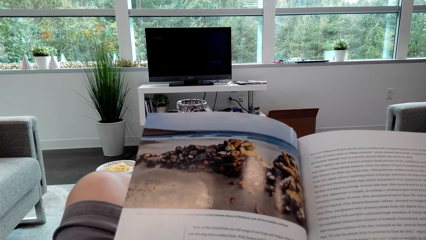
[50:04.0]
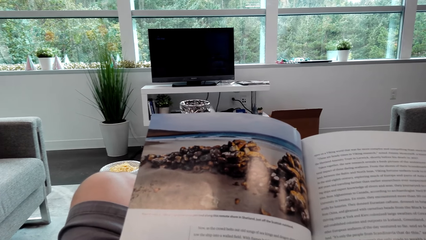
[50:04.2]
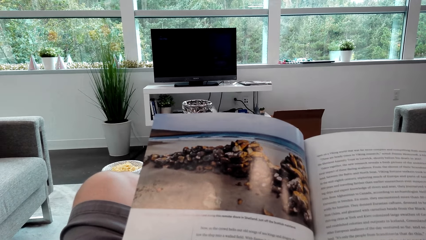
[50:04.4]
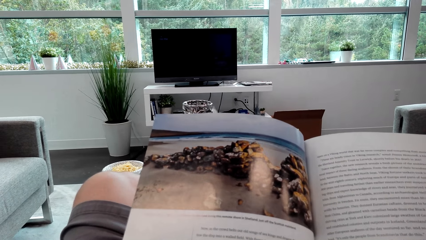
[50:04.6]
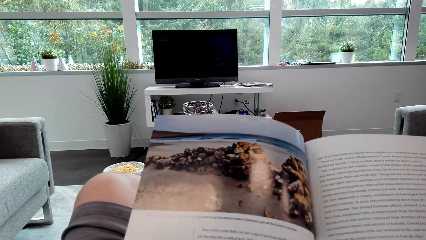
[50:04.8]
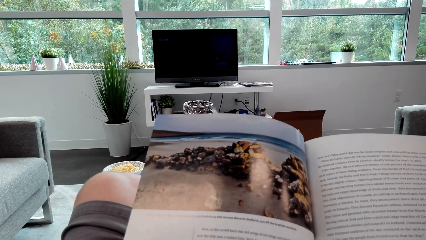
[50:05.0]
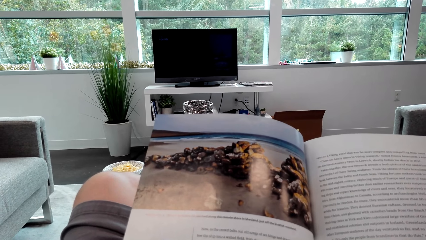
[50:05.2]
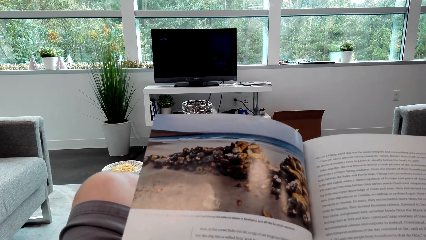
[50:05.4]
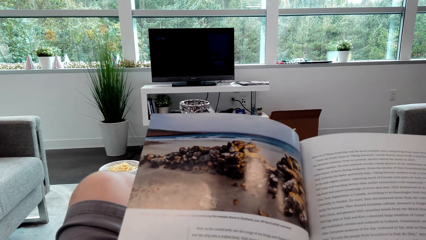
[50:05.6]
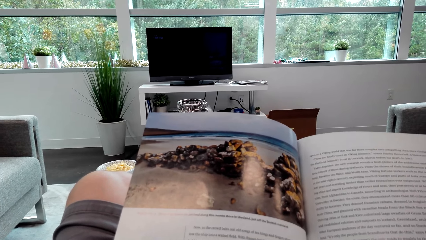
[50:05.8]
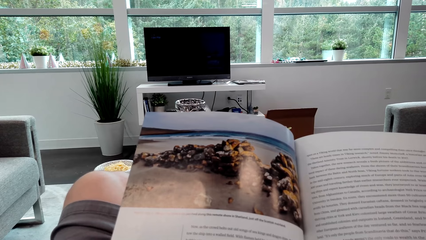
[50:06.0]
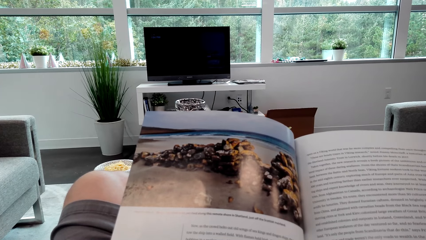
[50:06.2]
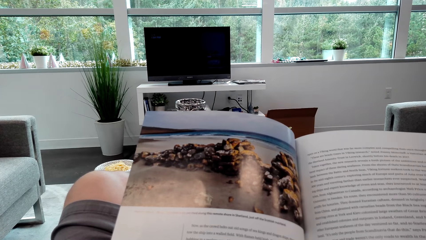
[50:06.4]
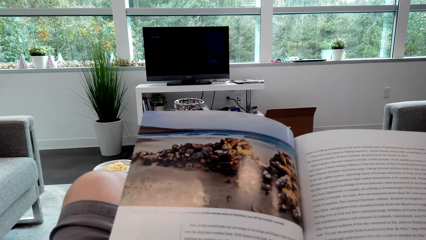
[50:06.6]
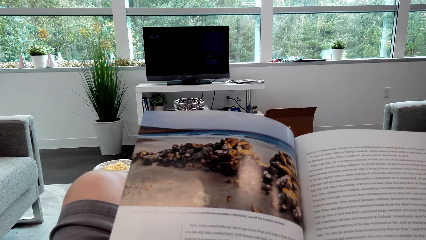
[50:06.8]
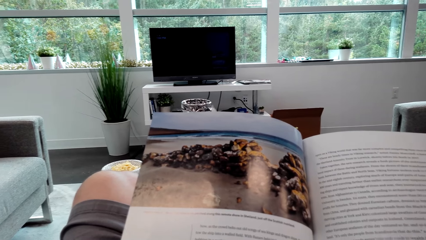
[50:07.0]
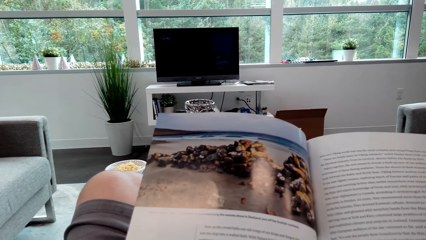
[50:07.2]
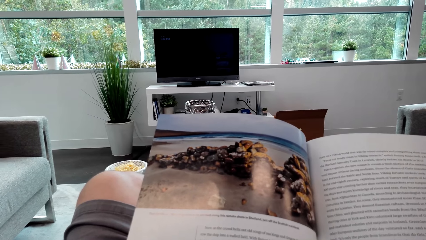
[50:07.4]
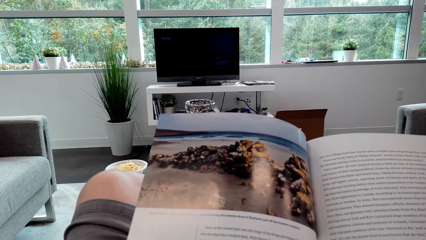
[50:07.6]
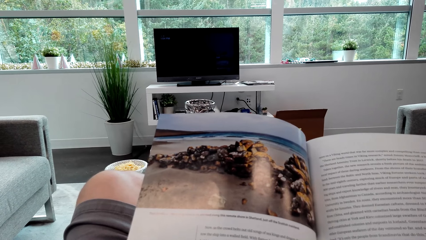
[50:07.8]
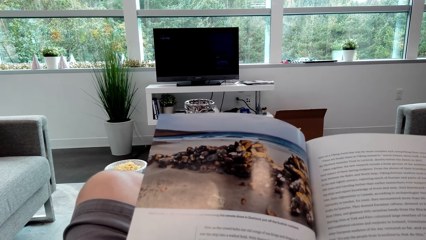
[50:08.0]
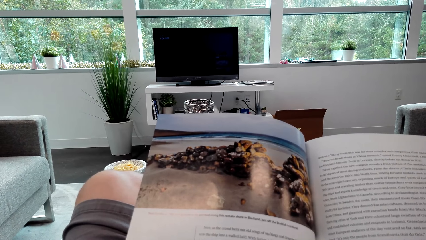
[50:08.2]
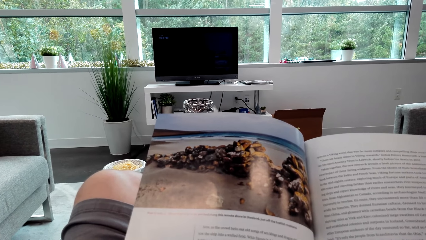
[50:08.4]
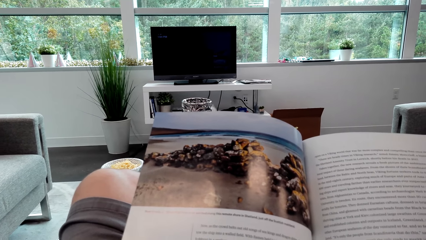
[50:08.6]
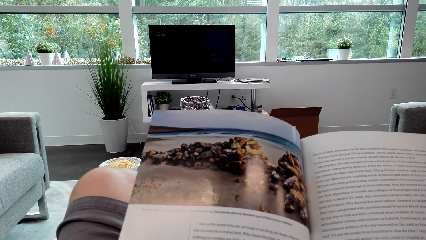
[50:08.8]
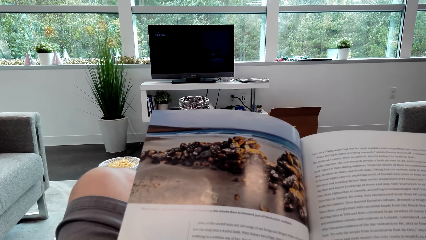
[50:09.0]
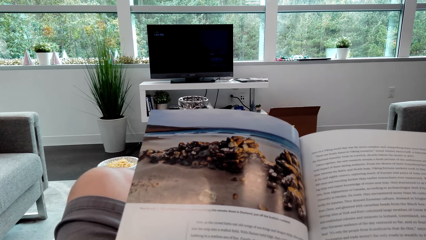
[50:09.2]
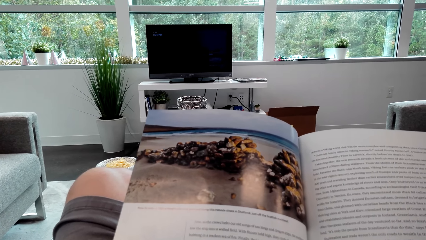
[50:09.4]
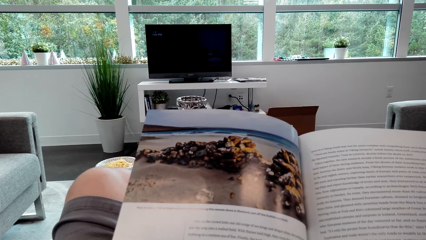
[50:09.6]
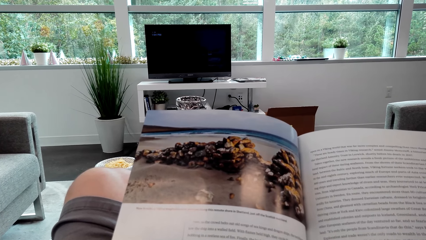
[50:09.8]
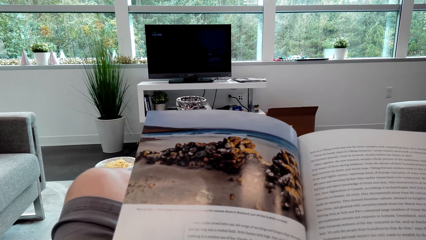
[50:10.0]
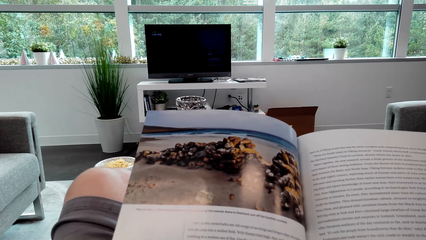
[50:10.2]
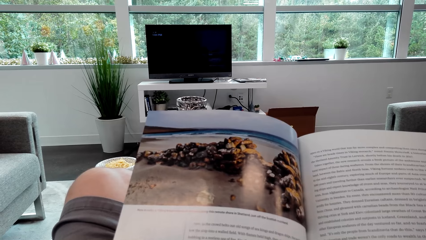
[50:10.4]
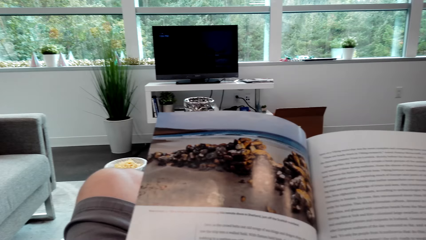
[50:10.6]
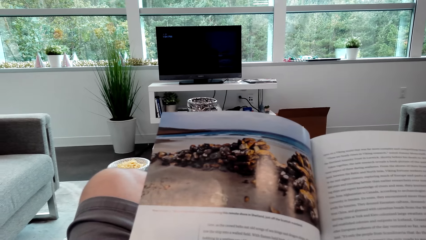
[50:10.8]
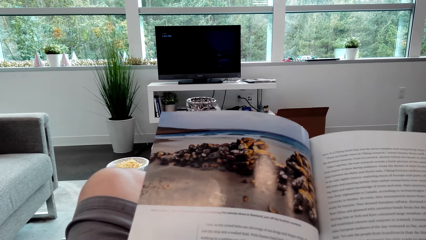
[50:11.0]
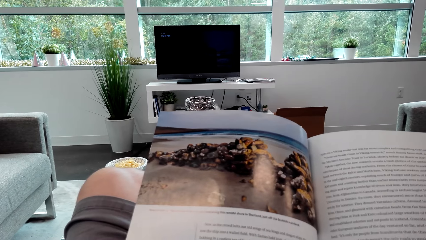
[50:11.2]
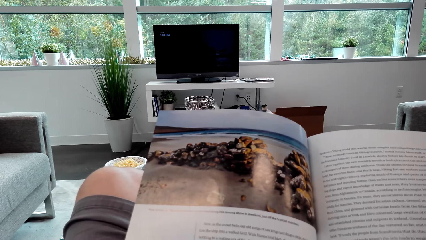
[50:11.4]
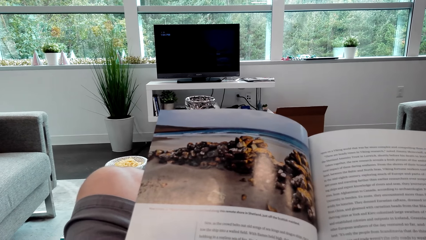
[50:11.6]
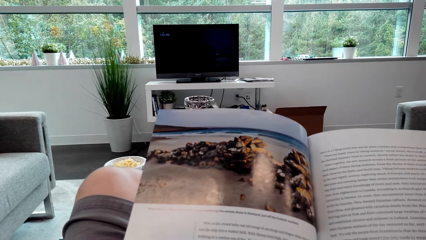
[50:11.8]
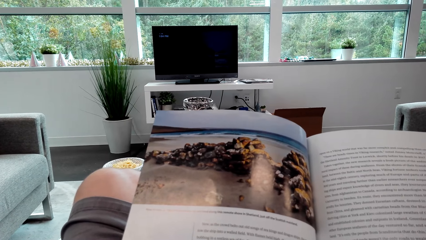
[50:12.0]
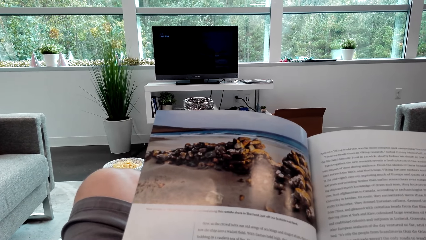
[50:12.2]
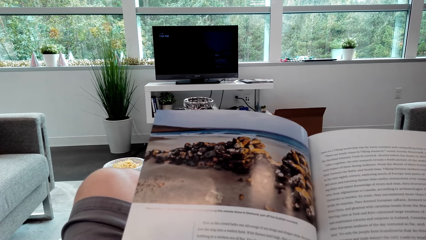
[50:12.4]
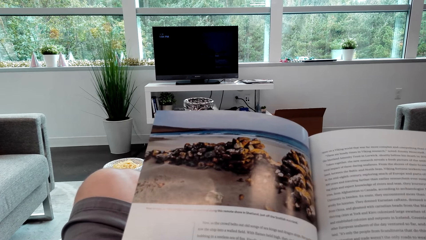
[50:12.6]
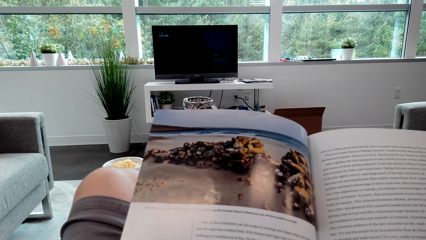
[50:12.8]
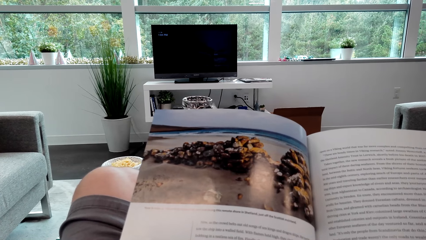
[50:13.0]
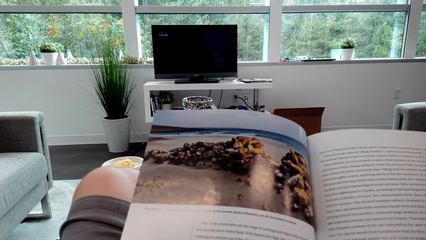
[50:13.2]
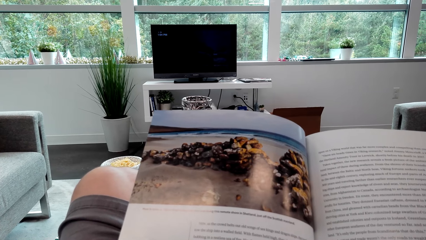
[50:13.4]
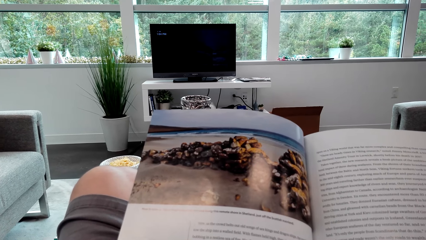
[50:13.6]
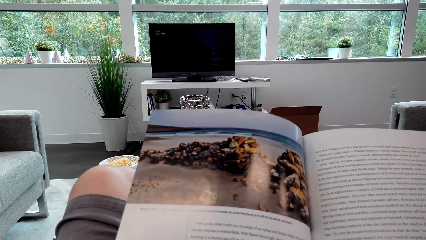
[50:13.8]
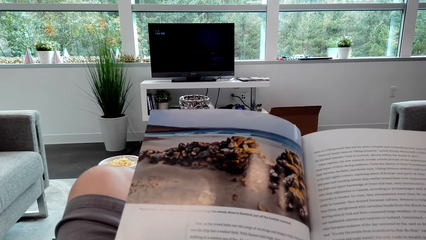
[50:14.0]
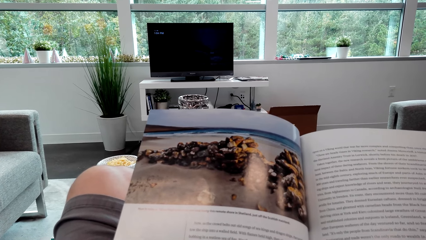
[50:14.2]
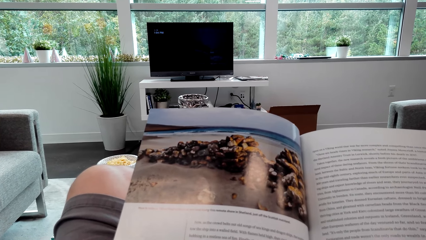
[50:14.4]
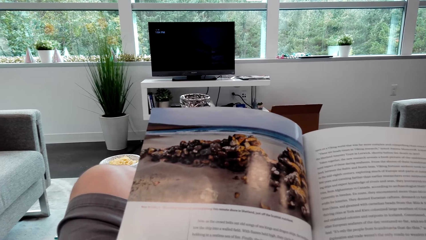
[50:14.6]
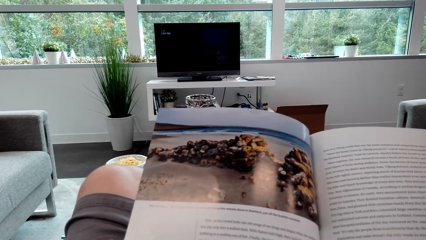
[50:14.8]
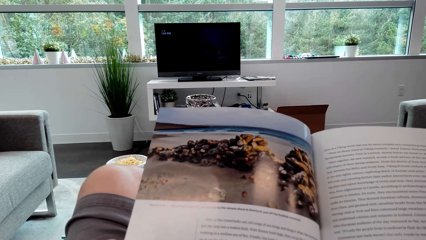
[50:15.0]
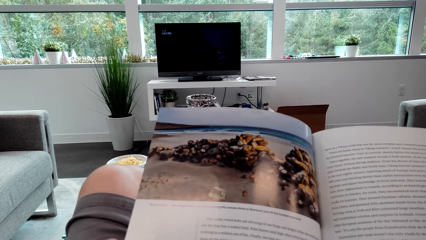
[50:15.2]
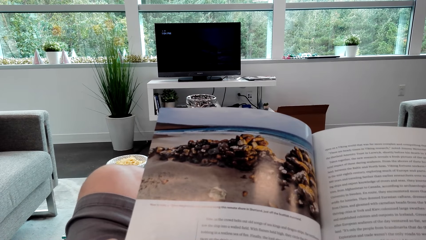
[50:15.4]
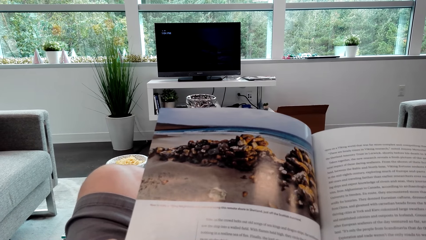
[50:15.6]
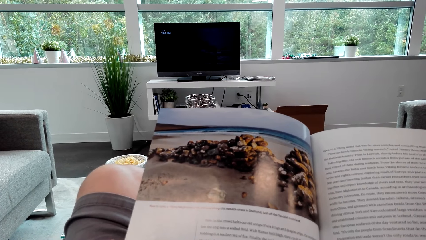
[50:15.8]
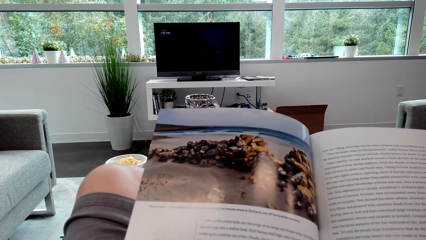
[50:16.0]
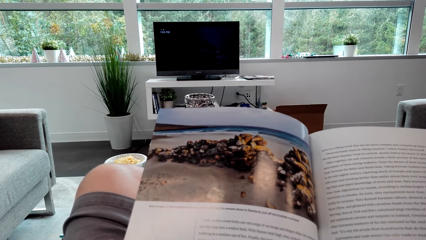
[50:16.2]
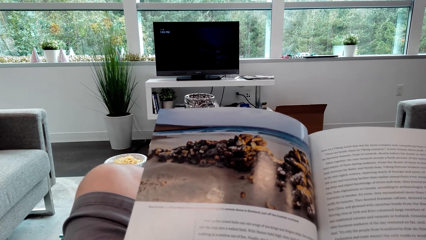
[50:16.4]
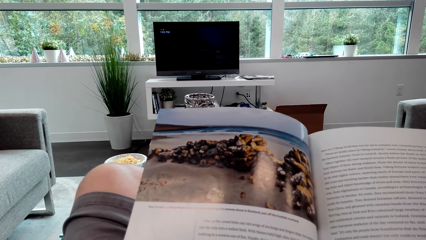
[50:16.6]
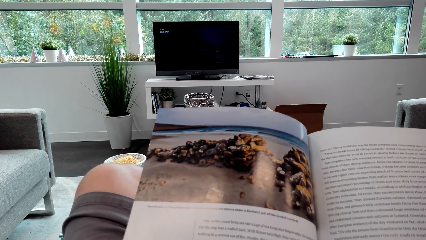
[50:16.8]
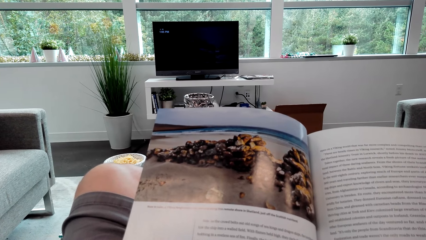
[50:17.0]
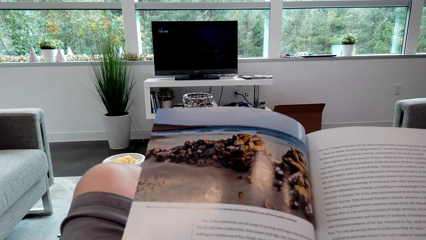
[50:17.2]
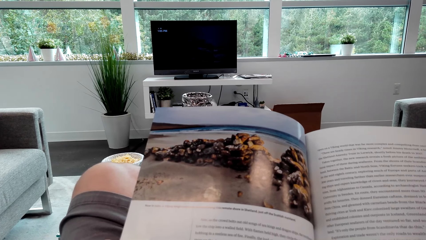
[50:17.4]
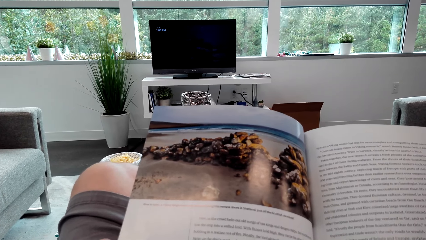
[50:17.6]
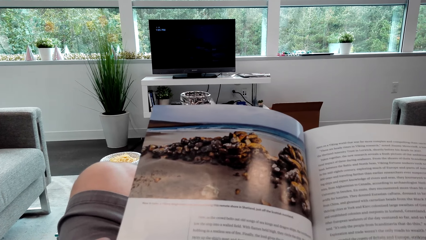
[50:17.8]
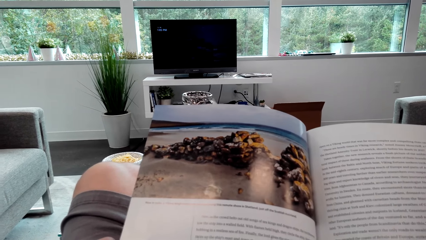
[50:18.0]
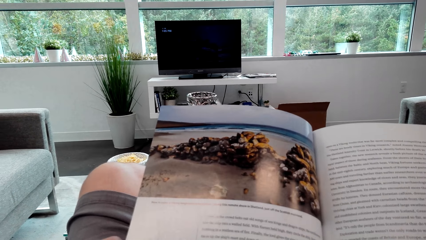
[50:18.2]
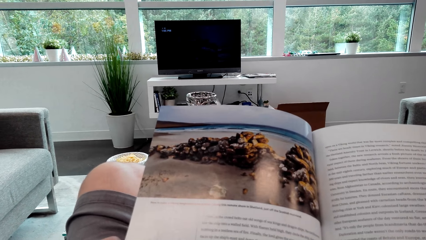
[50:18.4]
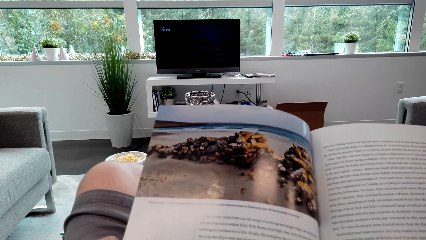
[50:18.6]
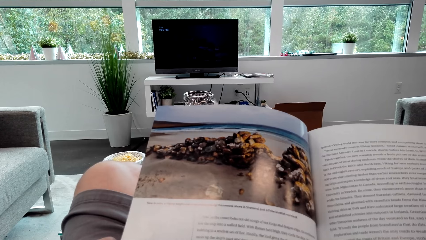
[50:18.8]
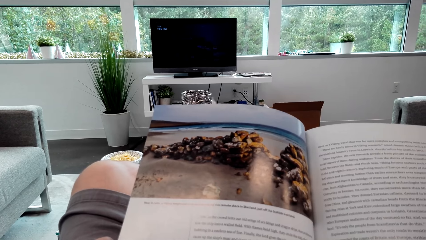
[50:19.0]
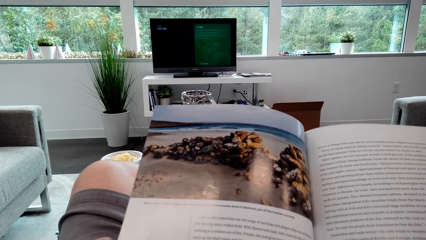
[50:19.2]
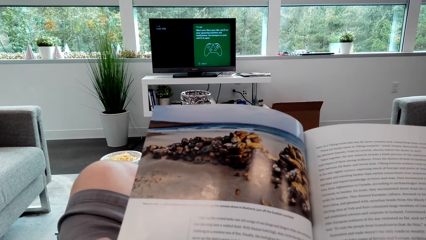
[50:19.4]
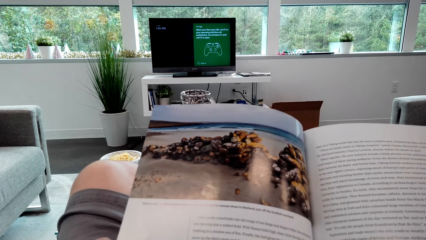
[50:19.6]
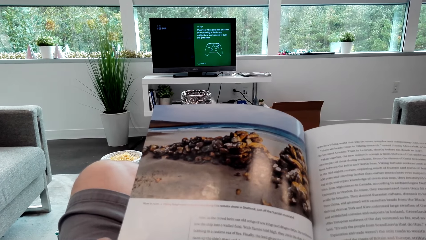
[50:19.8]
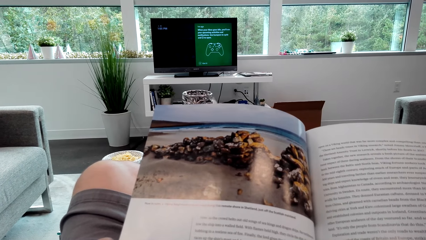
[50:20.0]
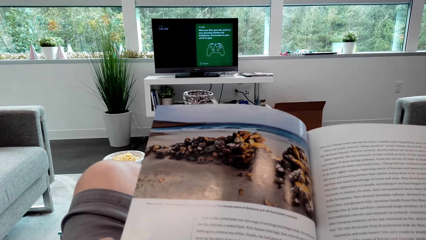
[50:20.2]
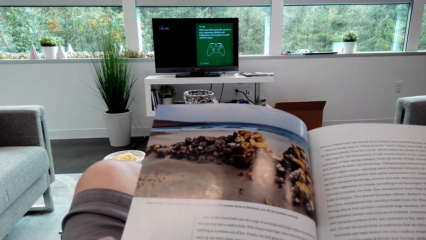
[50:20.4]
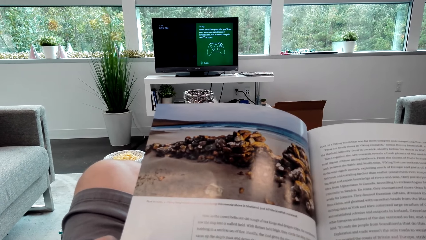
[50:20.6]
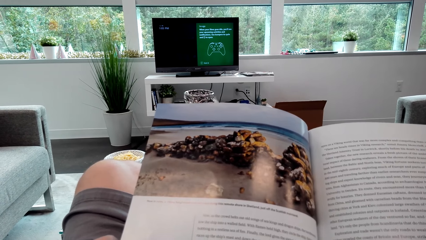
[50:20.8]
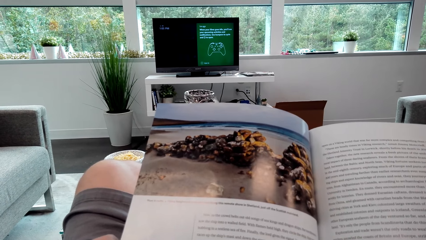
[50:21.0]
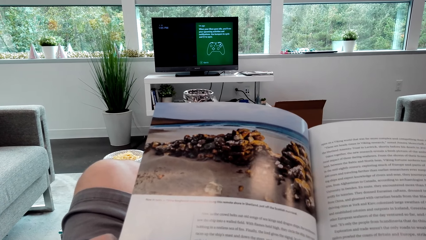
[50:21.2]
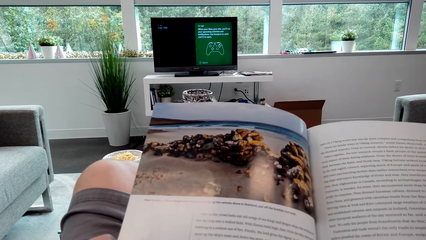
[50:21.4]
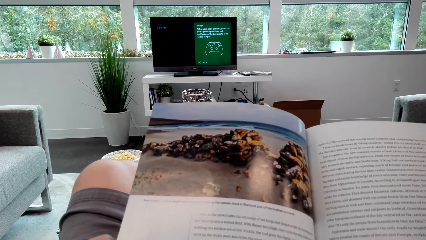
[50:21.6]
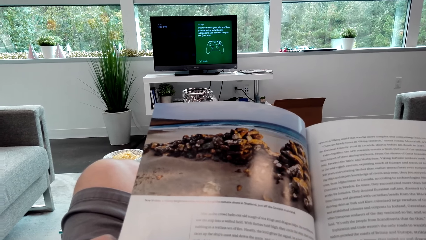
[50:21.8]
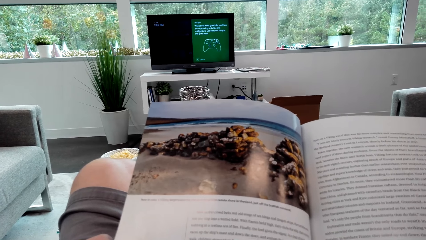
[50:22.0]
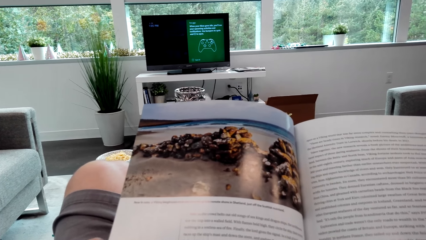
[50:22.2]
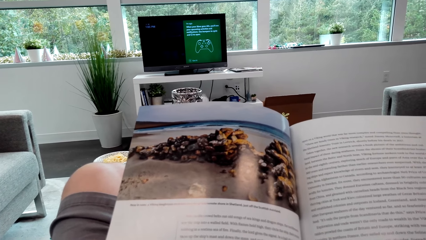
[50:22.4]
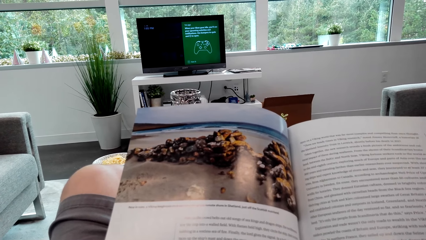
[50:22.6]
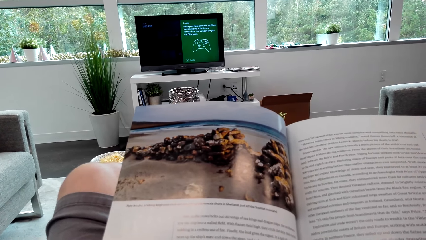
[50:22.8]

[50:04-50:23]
The camera wearer looks at the television.
